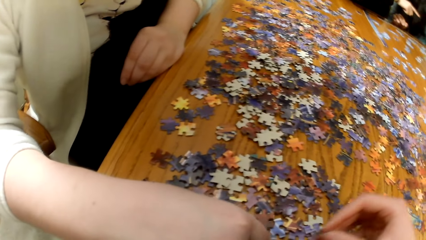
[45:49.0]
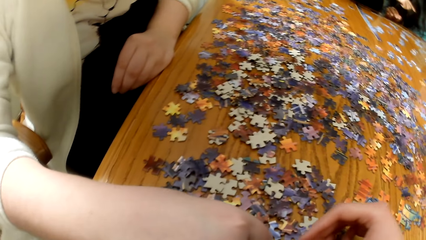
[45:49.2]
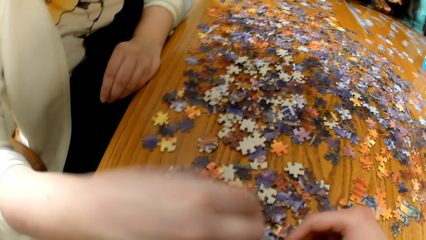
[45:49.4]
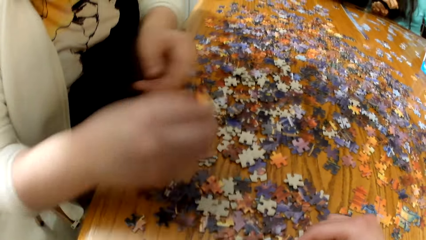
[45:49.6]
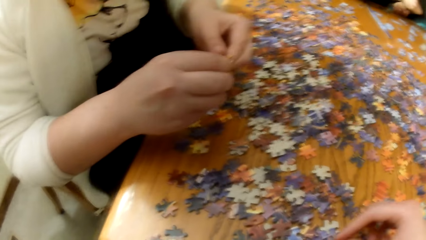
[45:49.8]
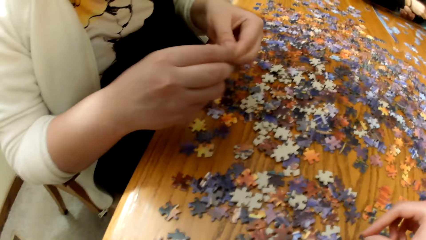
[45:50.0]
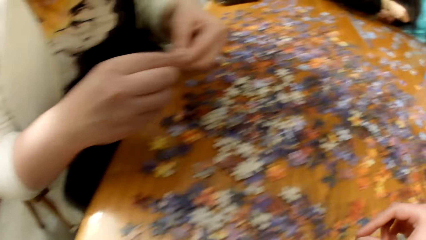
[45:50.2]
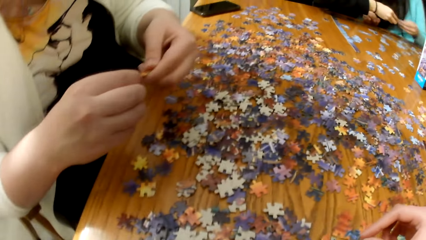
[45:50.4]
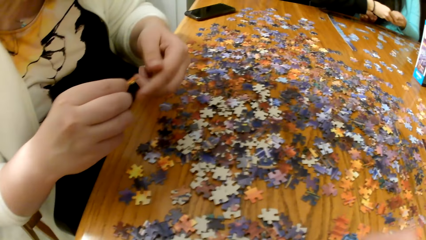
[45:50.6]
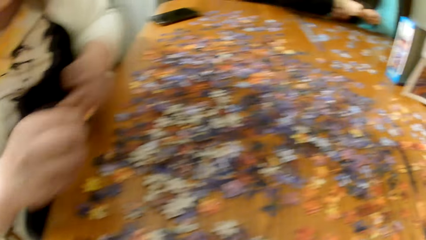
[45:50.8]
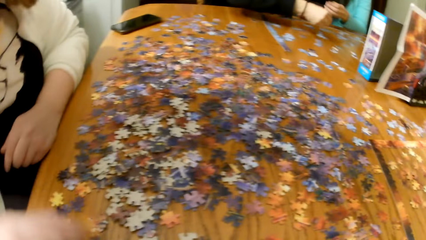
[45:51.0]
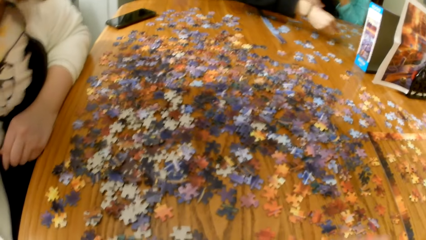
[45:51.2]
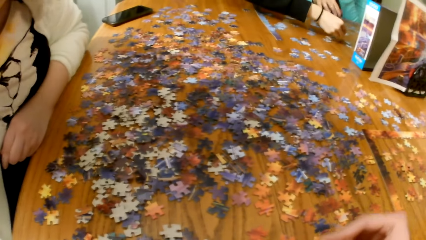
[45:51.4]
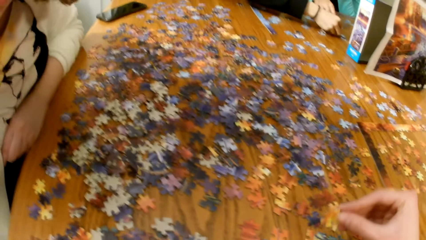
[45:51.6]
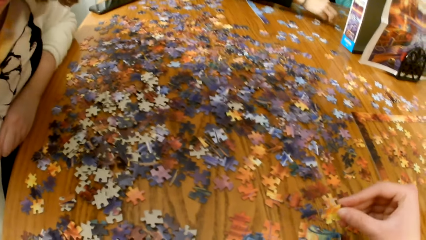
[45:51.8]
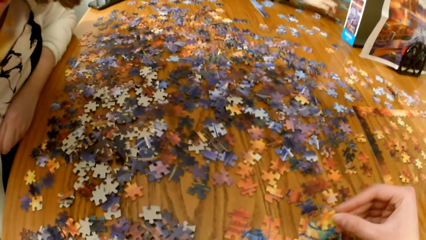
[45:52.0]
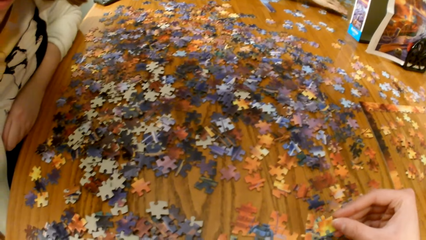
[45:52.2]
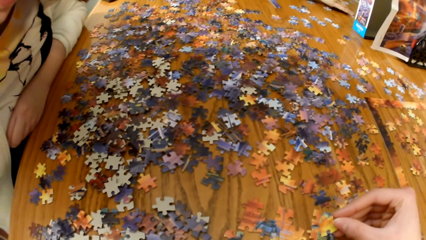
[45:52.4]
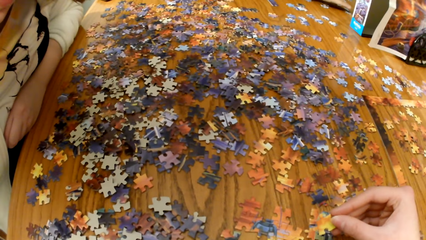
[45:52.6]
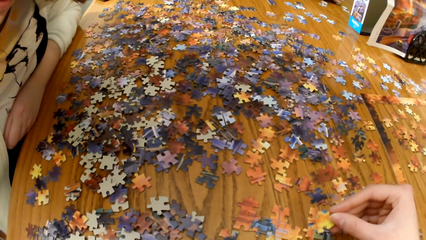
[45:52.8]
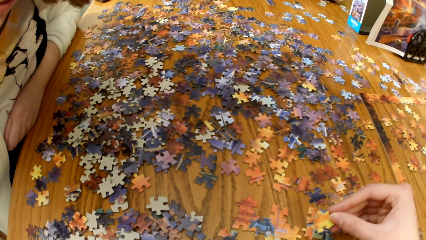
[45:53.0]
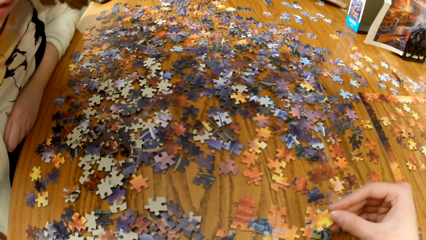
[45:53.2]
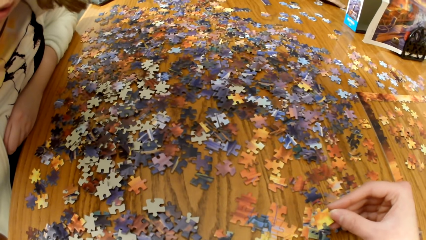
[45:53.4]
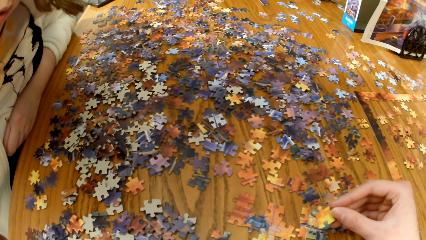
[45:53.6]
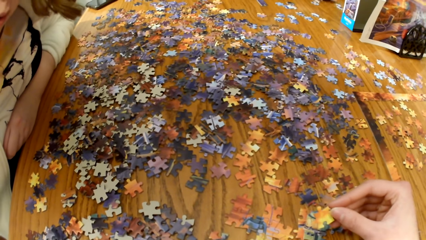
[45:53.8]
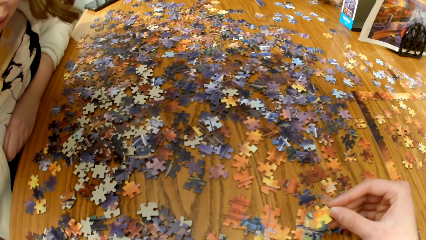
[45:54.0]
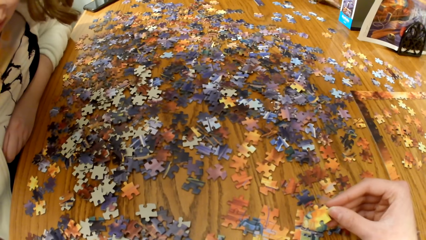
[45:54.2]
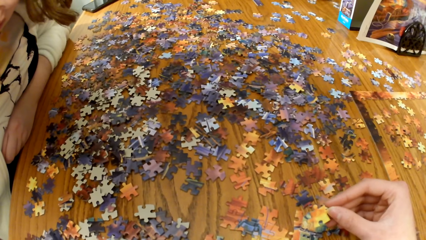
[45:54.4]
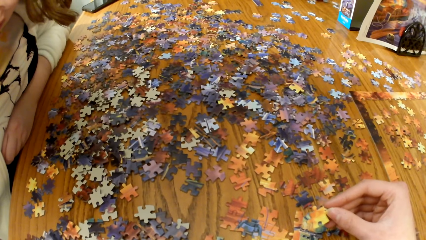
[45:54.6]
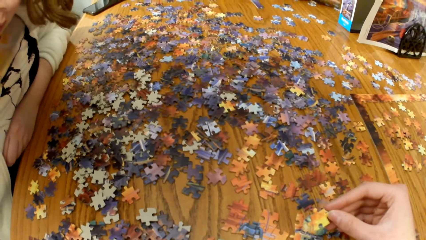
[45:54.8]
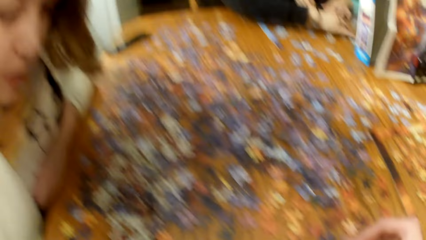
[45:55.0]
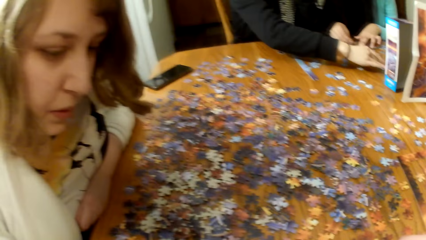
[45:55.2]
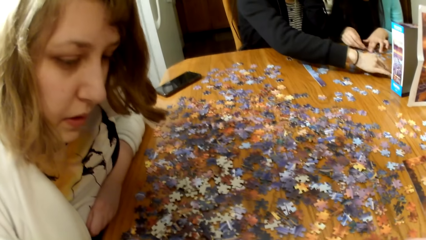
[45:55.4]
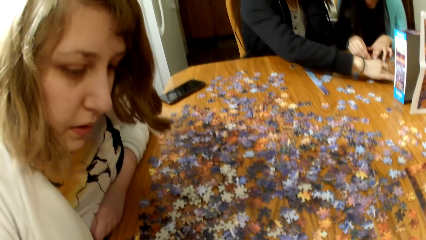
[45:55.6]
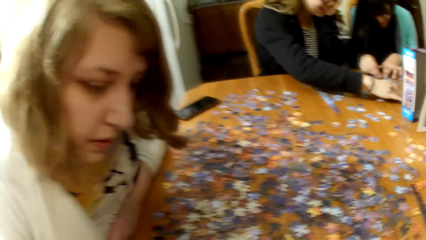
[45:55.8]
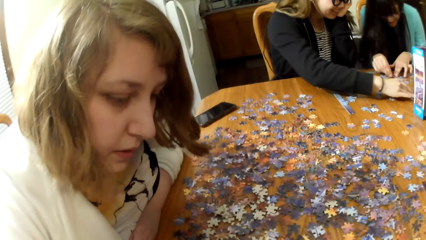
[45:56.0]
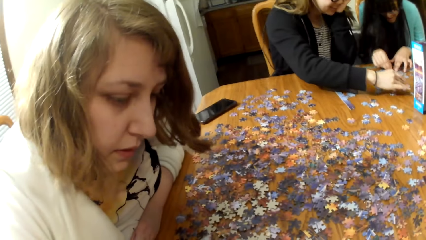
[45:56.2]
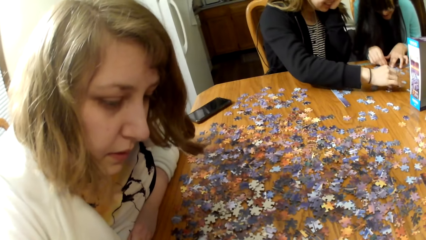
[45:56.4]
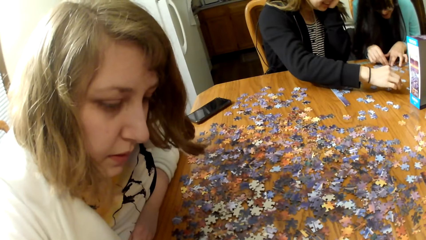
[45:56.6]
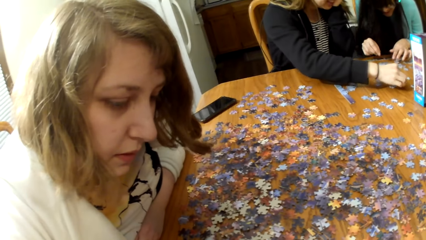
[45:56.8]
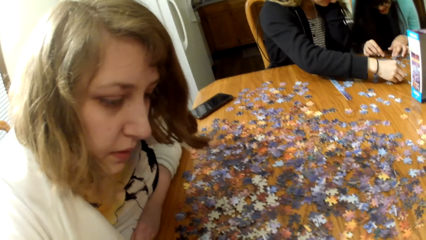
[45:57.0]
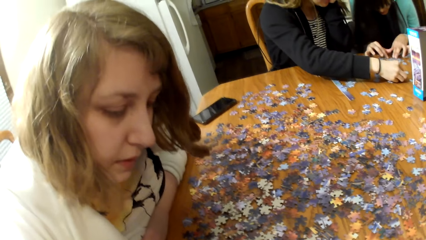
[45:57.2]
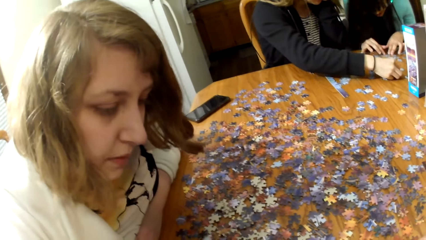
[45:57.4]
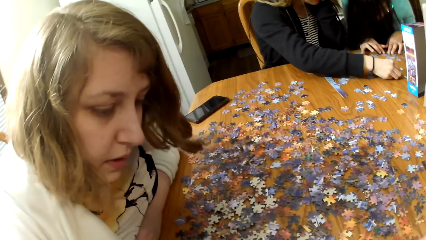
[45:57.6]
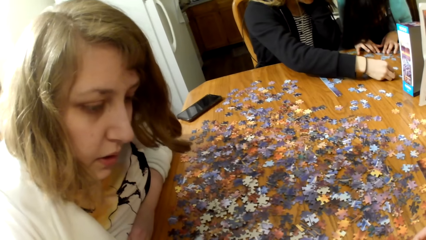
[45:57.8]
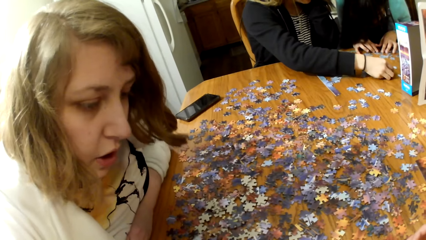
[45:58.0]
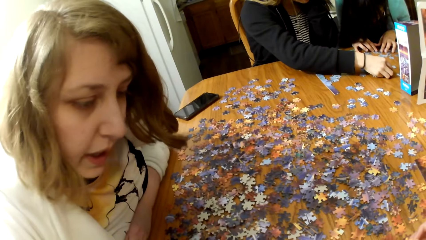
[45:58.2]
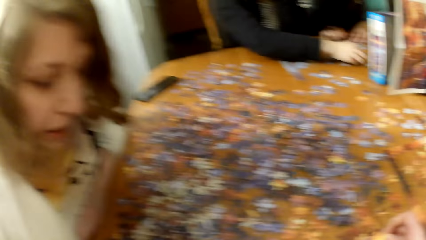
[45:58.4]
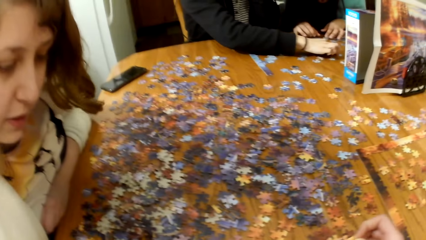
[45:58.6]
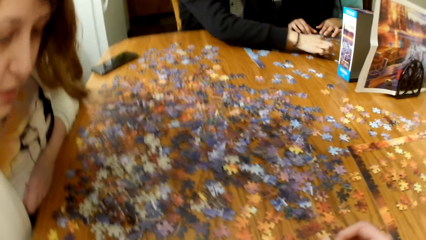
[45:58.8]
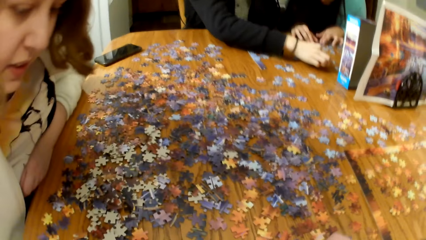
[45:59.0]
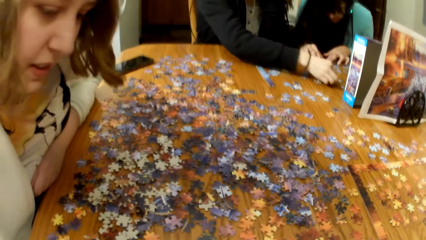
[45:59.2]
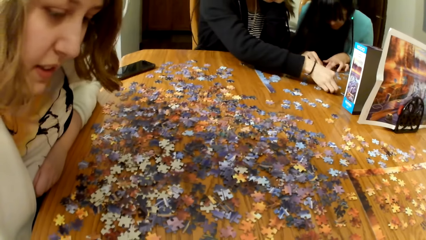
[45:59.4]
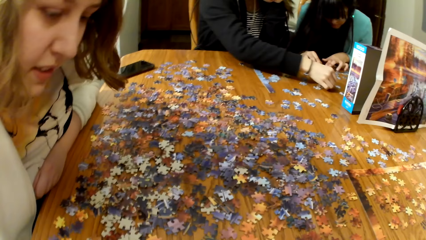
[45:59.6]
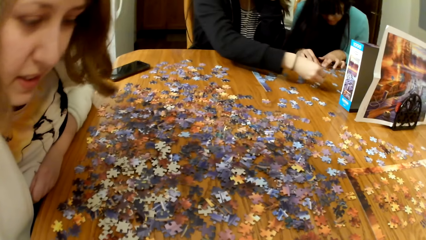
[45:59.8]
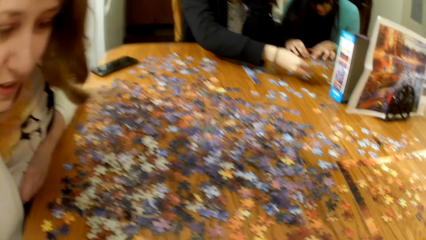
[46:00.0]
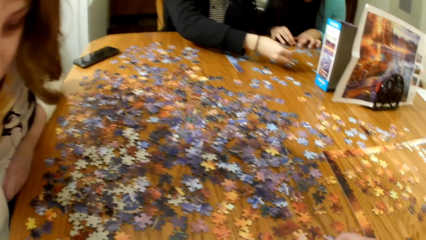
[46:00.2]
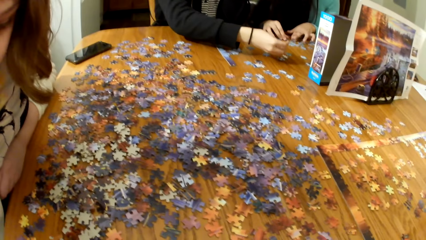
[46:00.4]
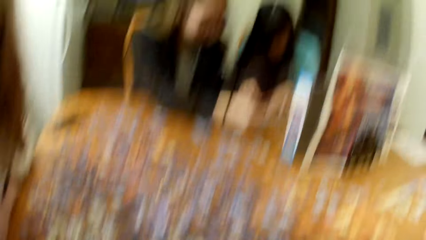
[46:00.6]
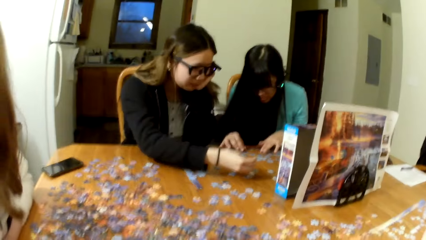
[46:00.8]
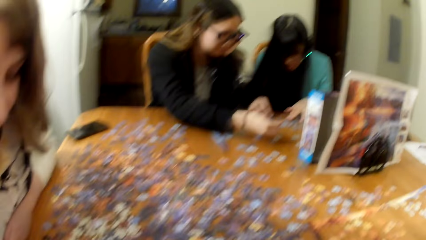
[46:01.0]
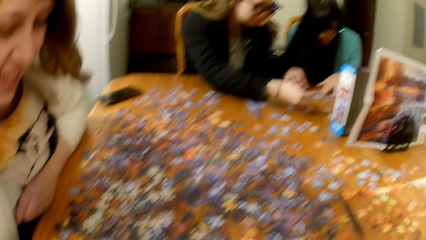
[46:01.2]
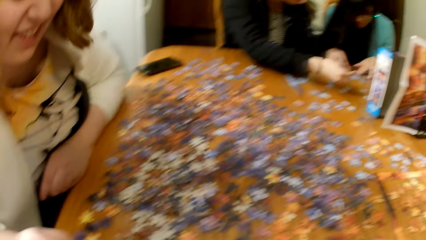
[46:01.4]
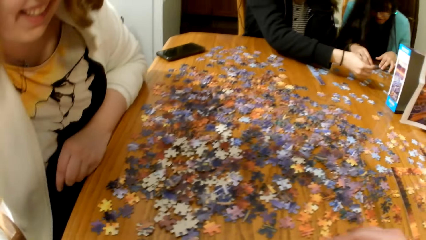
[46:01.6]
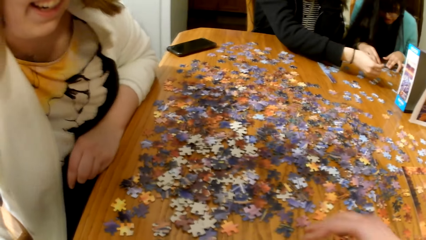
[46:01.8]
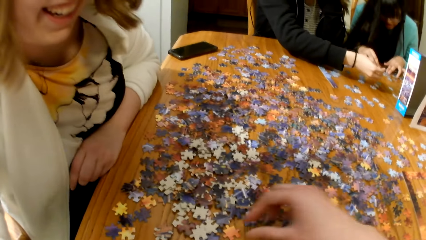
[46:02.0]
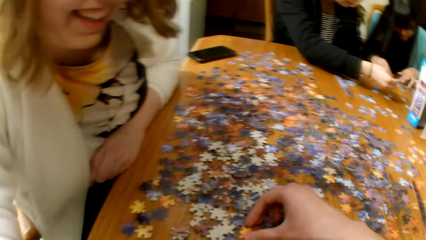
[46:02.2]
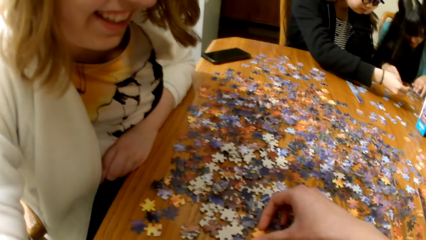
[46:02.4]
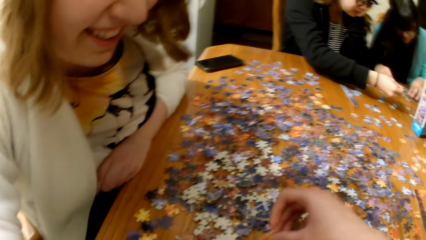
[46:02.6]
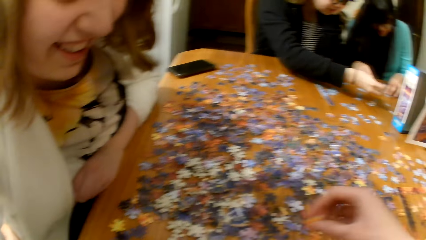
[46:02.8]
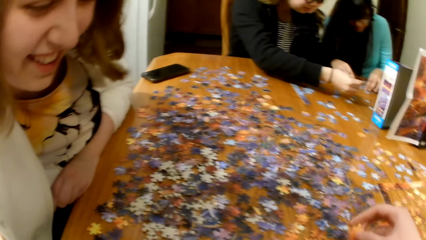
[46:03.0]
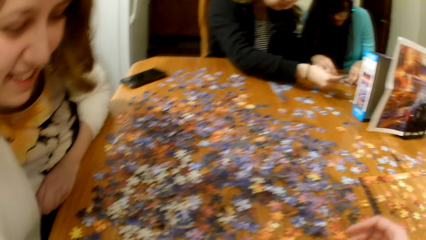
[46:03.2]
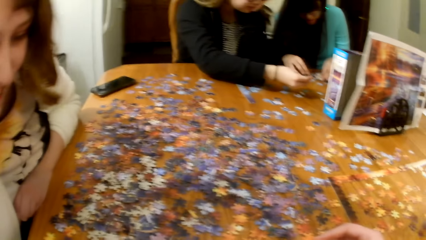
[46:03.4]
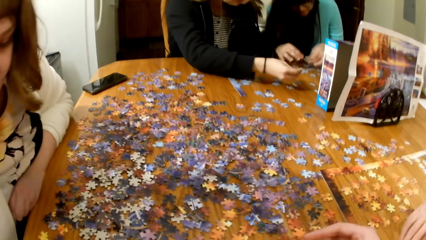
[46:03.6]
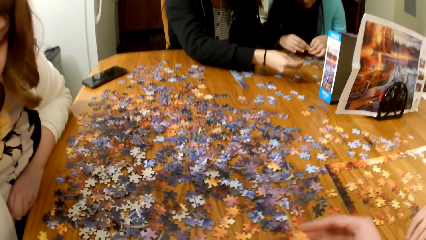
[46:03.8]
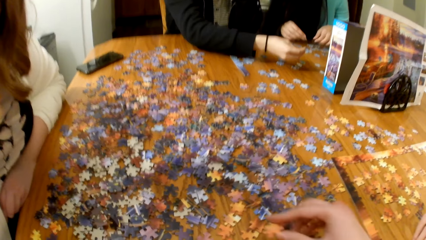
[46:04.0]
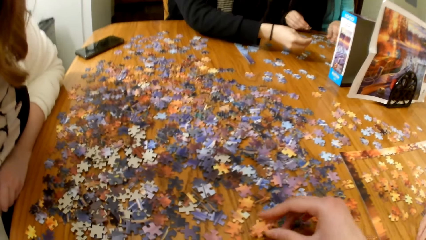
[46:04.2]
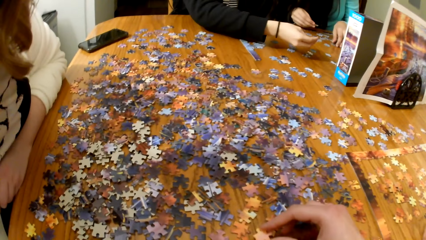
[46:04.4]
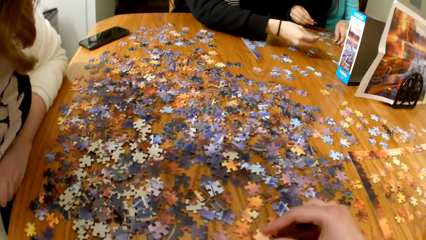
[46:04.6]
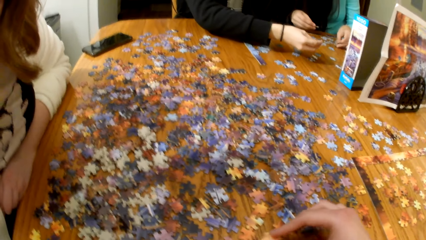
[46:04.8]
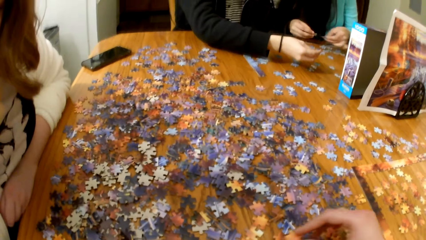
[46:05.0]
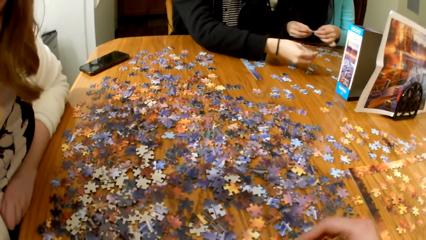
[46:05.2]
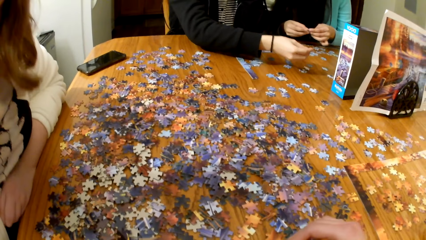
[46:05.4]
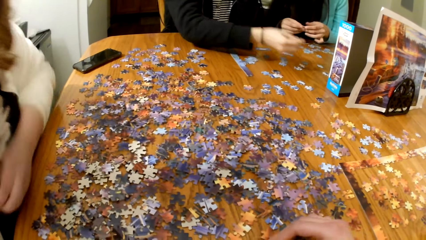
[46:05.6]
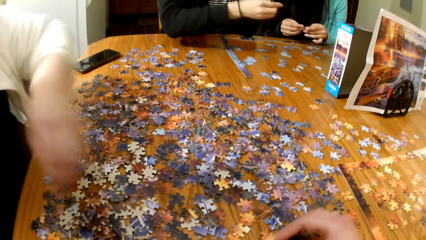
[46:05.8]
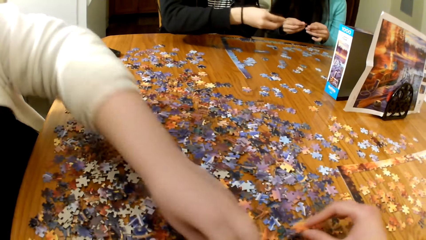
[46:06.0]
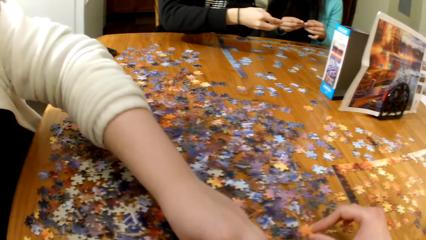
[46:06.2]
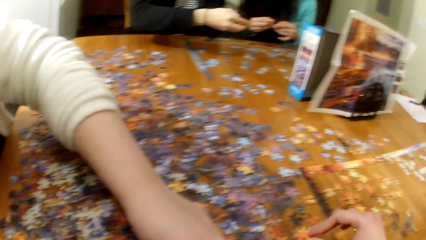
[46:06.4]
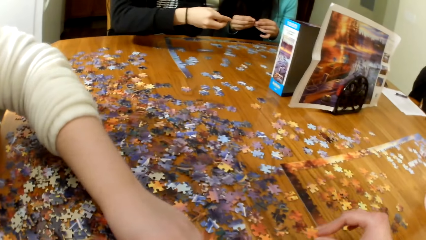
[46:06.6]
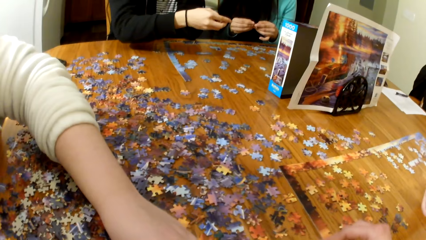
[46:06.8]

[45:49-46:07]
A lady plays the jigsaw puzzle. The camera wearer holds the jigsaw puzzle pieces. They play the jigsaw puzzle.
